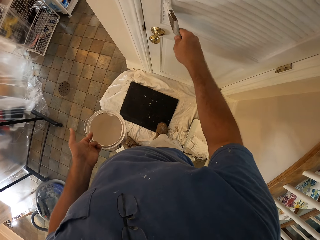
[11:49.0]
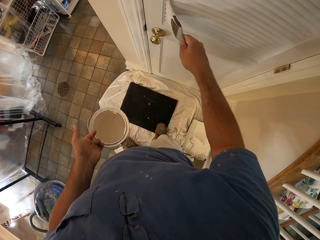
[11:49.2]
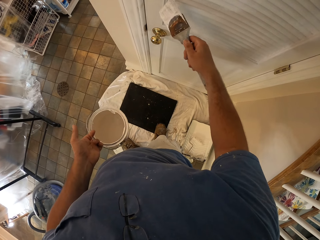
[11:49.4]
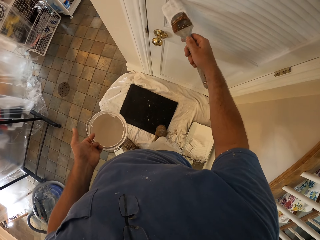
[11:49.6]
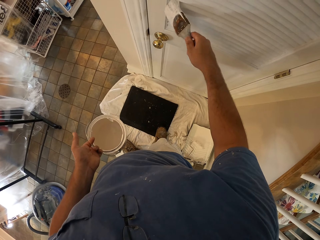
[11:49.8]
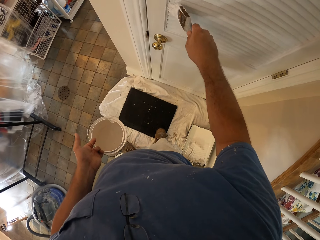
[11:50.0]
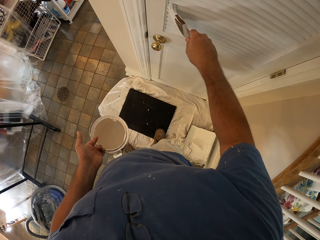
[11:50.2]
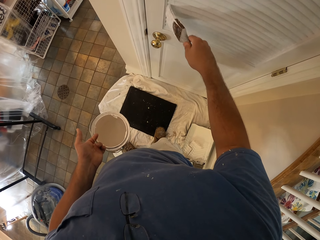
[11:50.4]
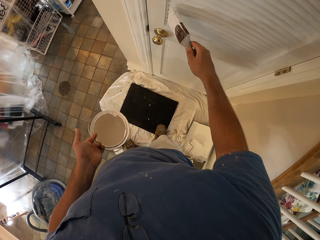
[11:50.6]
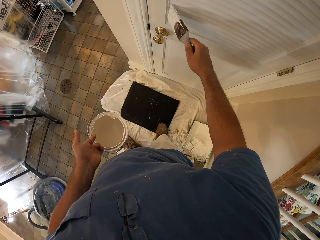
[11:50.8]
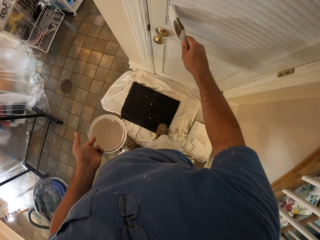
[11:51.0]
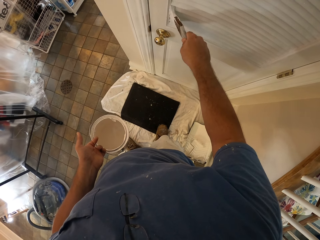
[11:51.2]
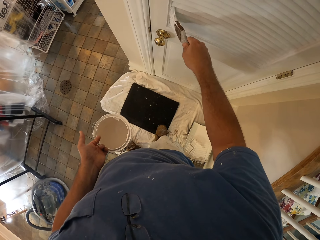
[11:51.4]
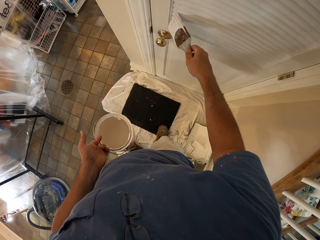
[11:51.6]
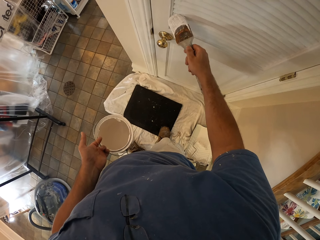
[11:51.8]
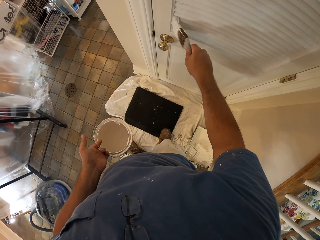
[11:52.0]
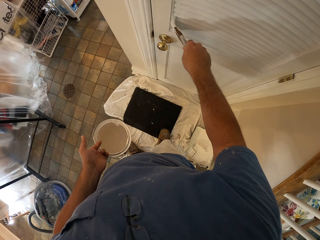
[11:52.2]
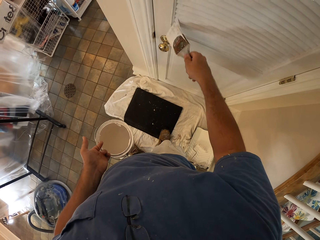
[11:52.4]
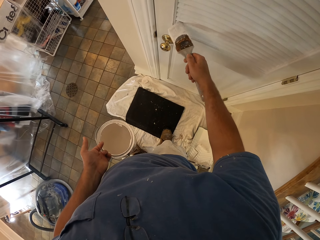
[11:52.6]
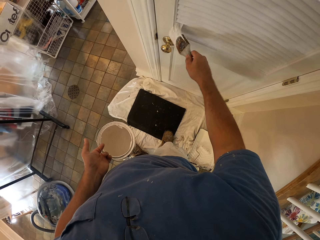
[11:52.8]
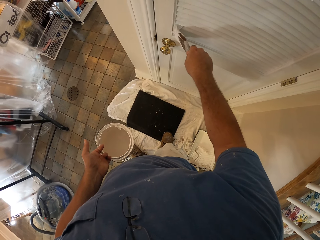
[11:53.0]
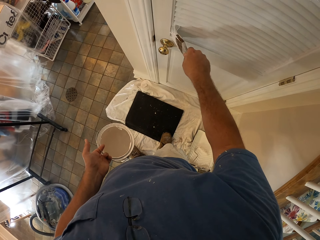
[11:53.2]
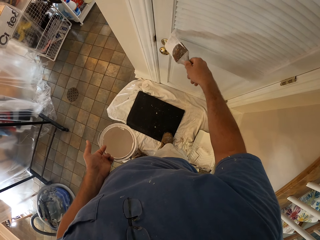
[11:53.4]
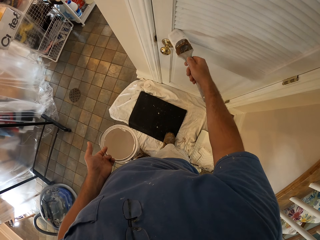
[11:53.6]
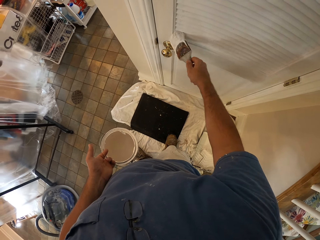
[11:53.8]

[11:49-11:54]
The camera wearer paints the door.
